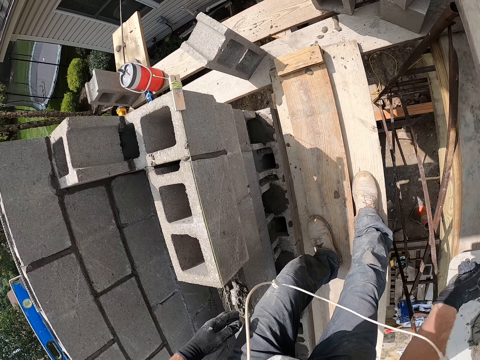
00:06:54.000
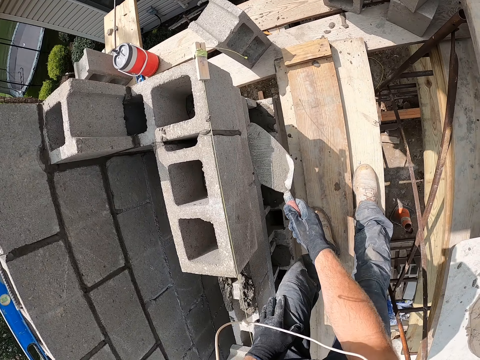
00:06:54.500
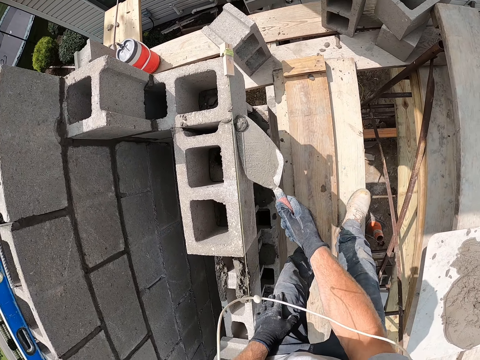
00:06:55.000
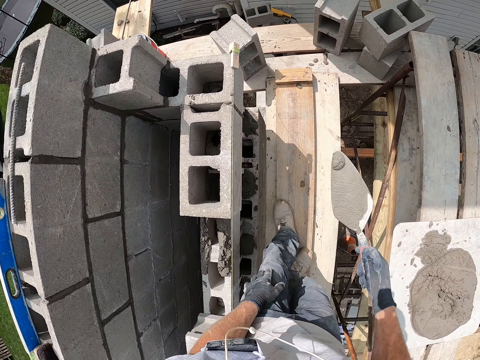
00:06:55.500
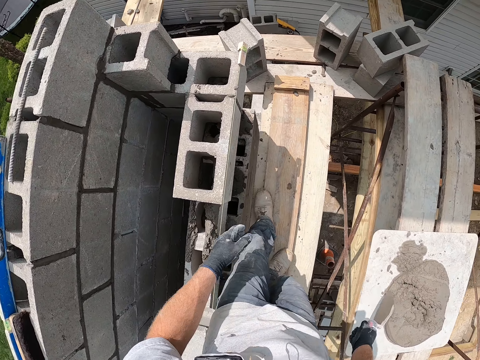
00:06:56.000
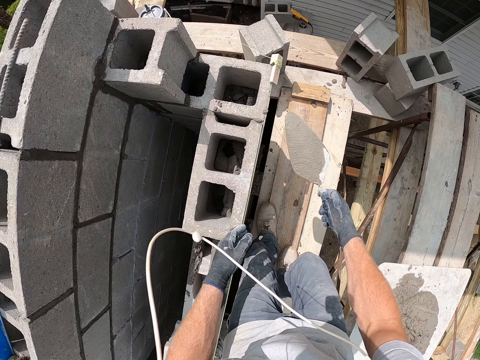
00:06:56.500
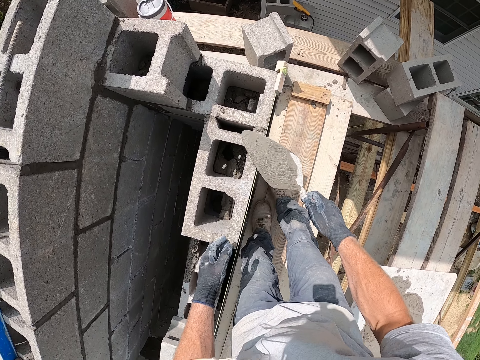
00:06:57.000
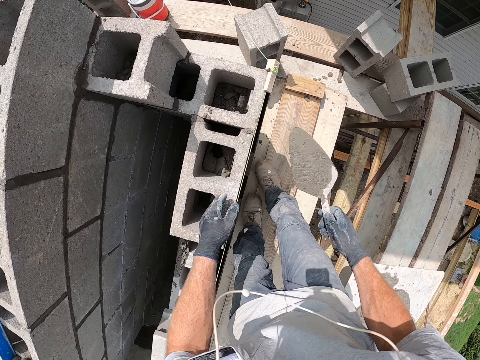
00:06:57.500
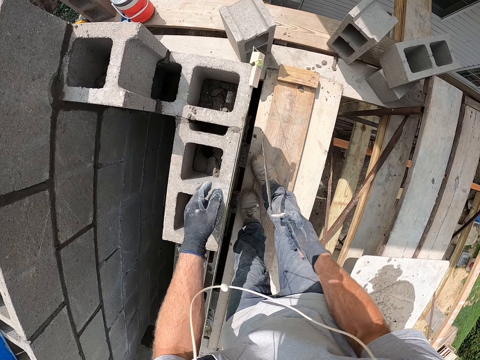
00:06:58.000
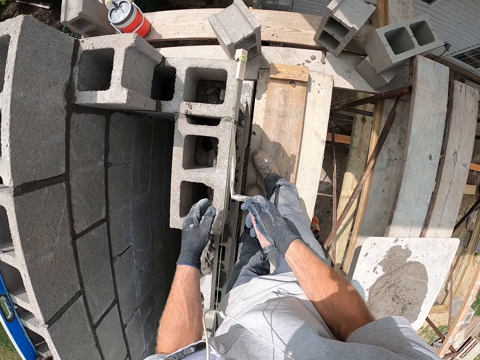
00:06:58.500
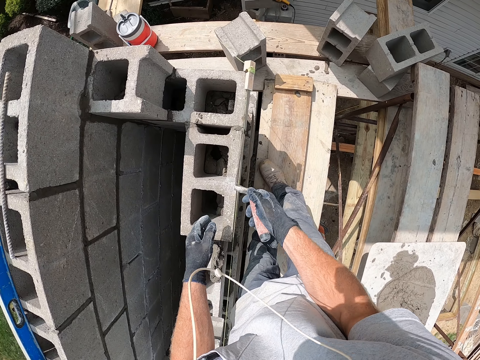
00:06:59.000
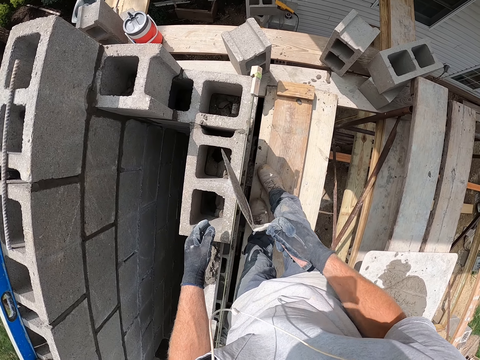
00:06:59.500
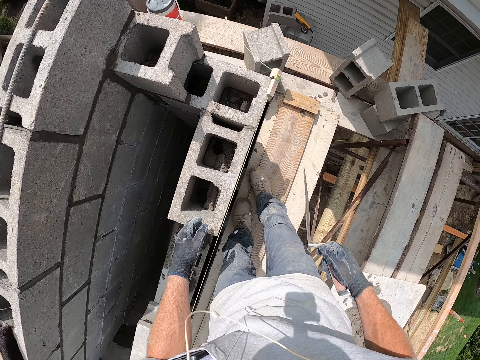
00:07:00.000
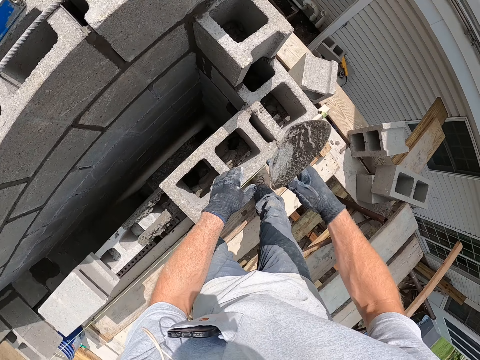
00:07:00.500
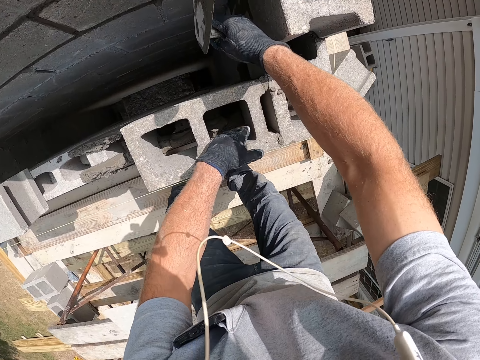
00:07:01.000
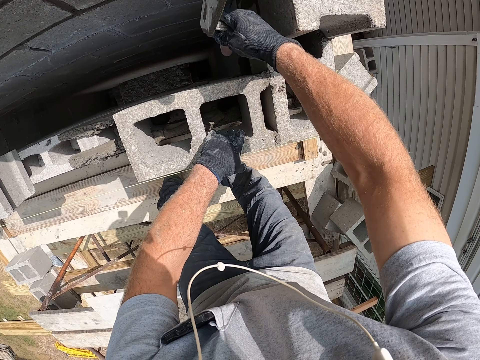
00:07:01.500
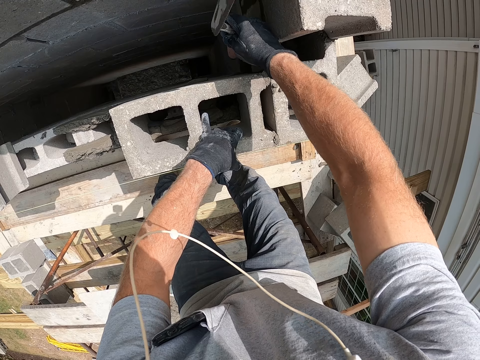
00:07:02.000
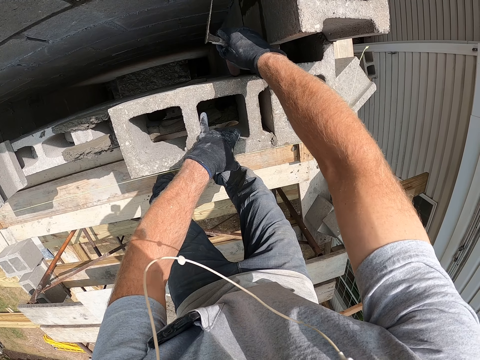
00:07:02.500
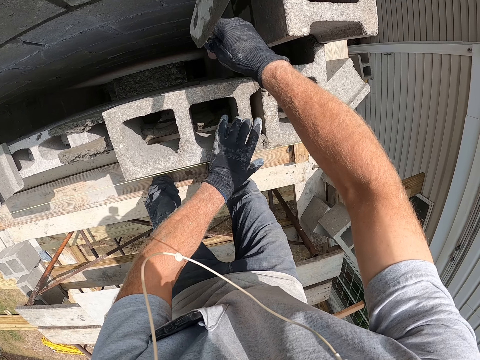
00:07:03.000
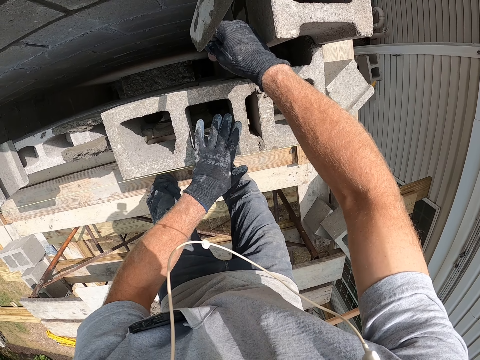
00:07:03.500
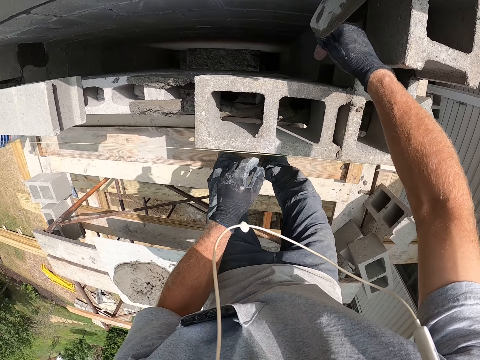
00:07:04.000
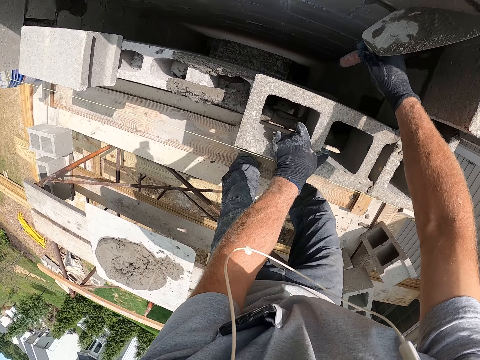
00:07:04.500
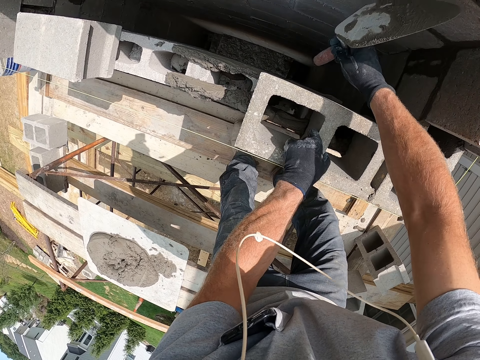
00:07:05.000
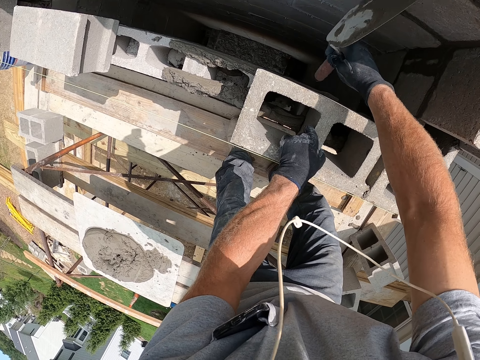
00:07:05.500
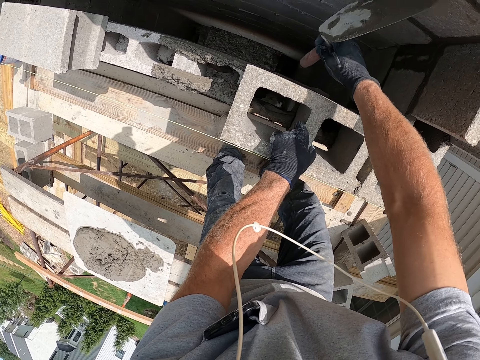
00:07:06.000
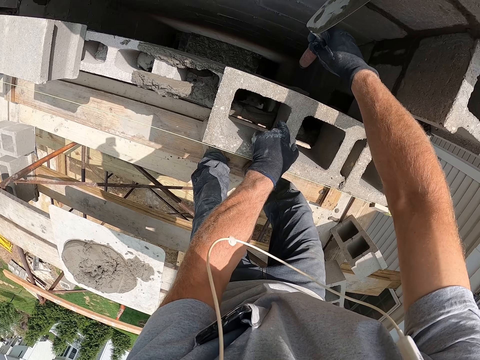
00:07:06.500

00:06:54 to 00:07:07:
The camera wearer holds the trowel. They scoop the cement mortar from the brick with the trowel. They drop the cement mortar on the board with the trowel. They spread the cement mortar on the brick with the trowel. They hold the trowel. They smoothen the concrete block. They hold the trowel. They hit the brick with the trowel.

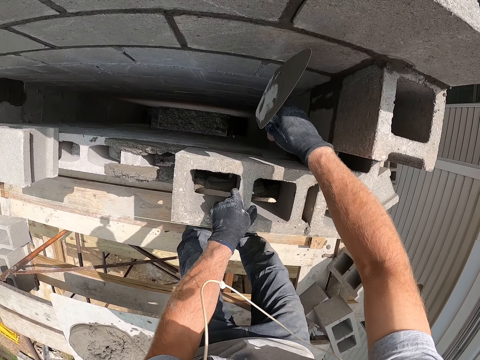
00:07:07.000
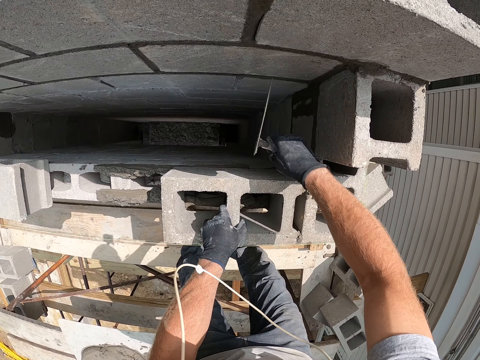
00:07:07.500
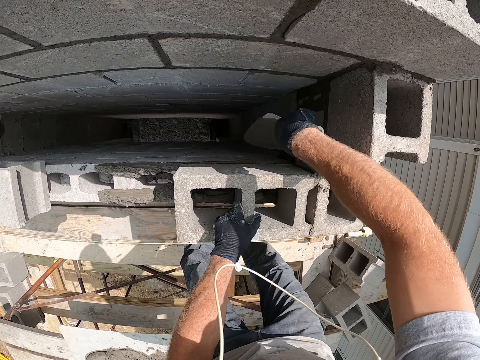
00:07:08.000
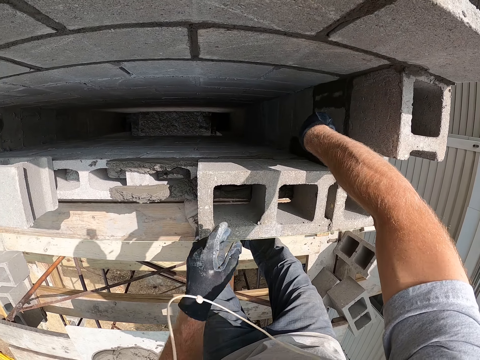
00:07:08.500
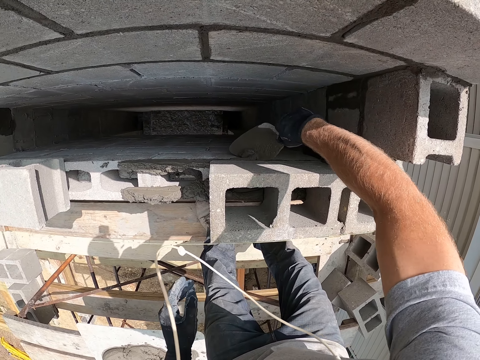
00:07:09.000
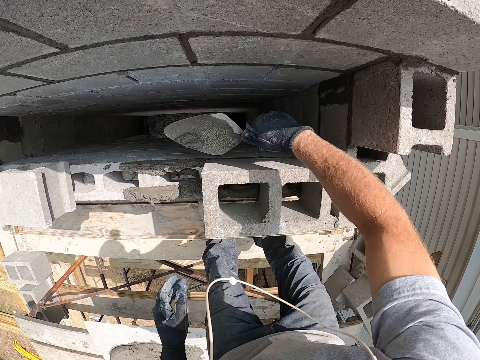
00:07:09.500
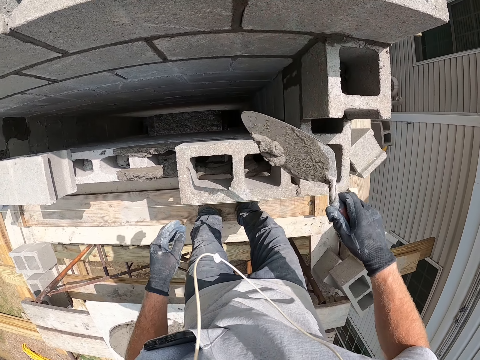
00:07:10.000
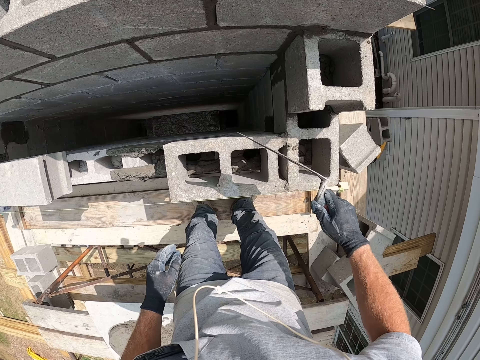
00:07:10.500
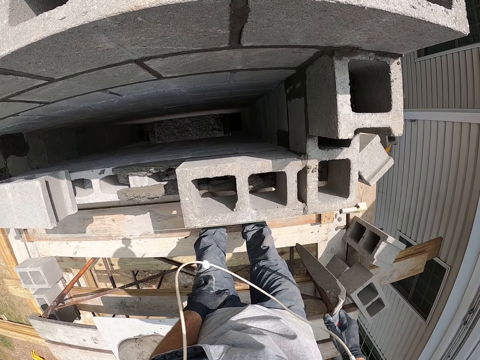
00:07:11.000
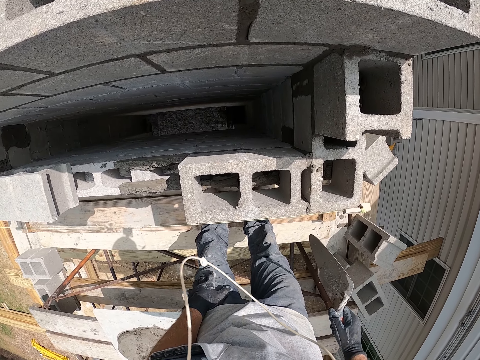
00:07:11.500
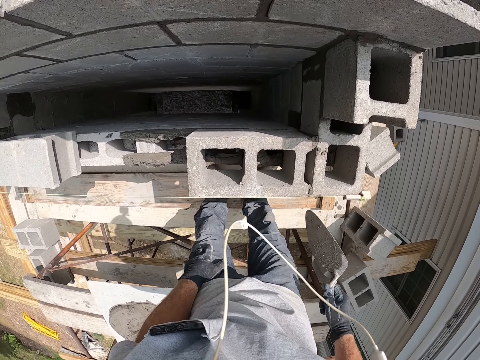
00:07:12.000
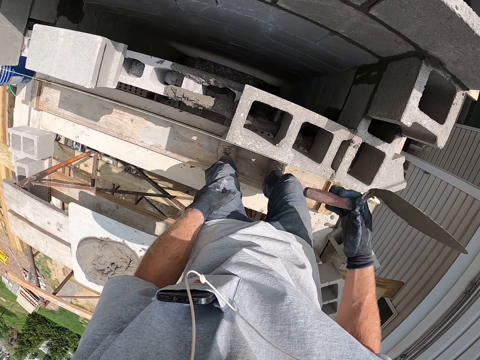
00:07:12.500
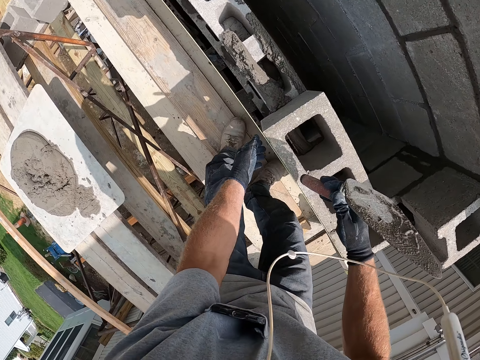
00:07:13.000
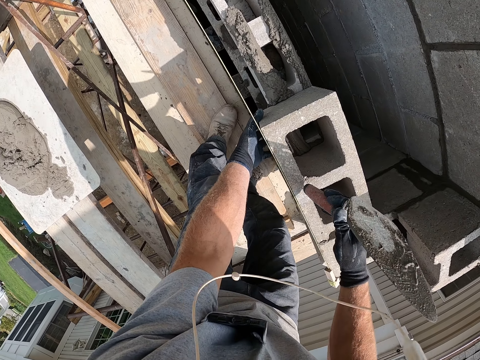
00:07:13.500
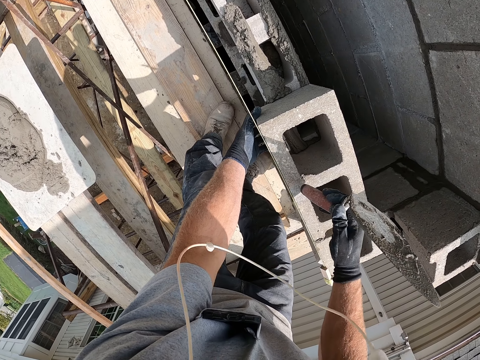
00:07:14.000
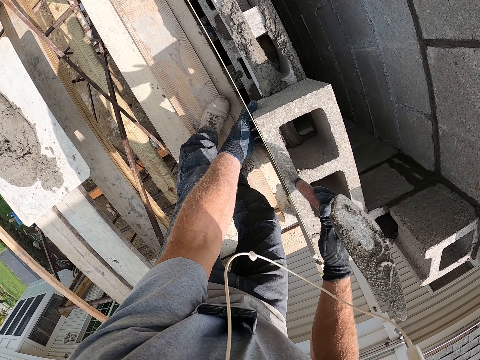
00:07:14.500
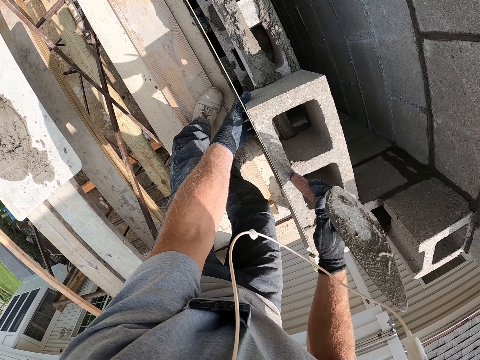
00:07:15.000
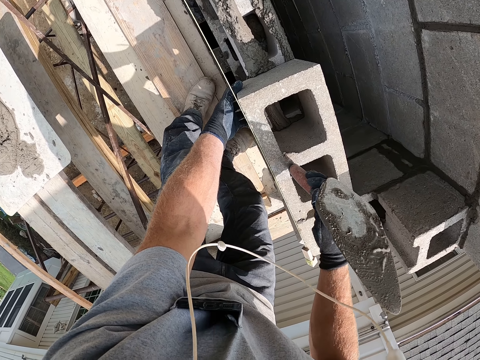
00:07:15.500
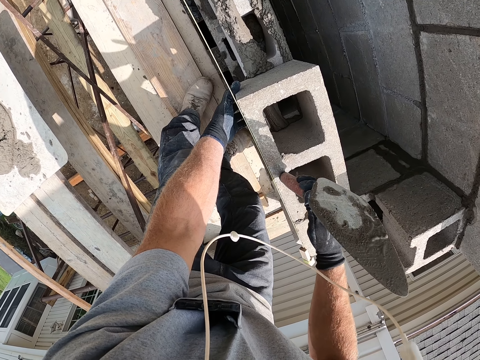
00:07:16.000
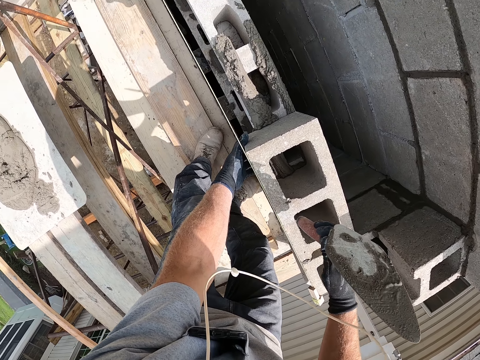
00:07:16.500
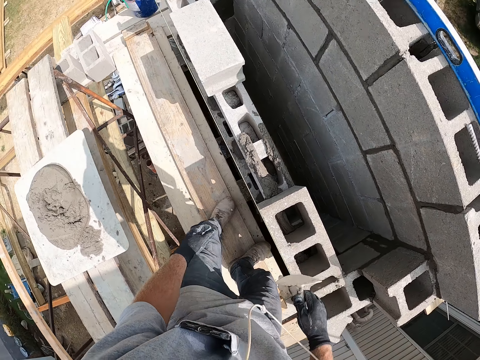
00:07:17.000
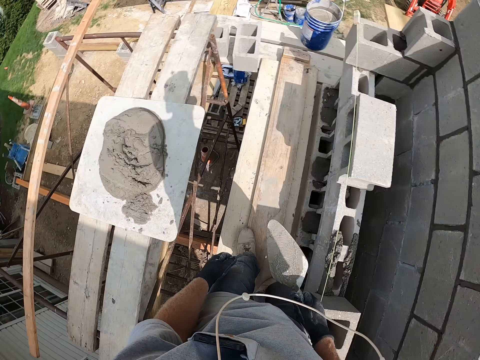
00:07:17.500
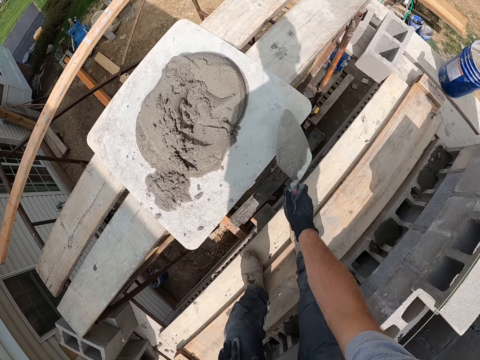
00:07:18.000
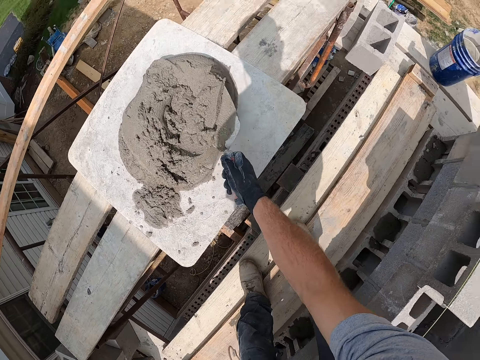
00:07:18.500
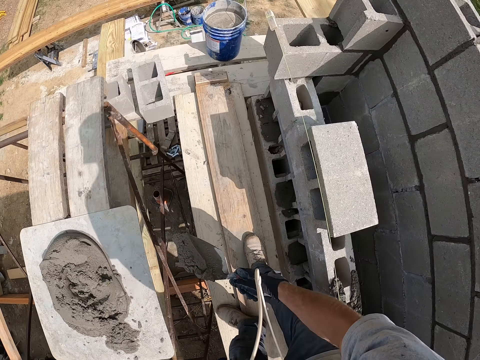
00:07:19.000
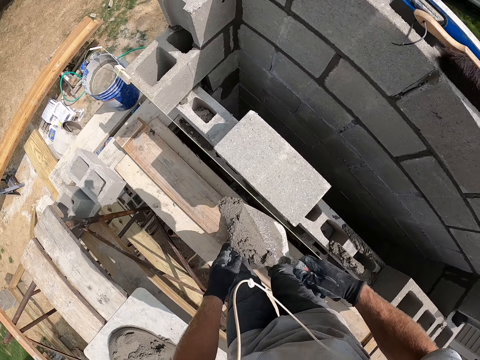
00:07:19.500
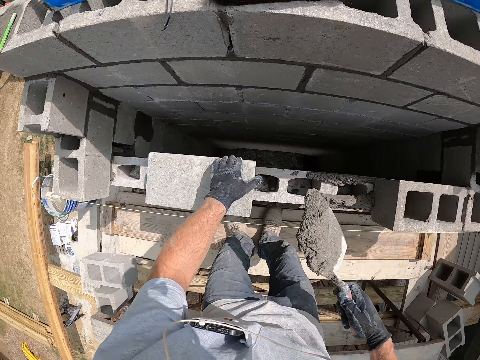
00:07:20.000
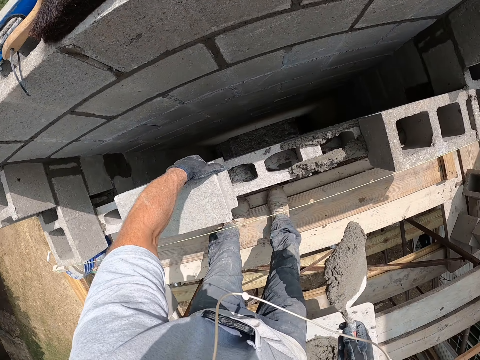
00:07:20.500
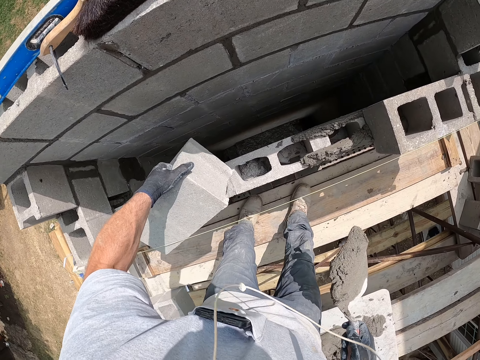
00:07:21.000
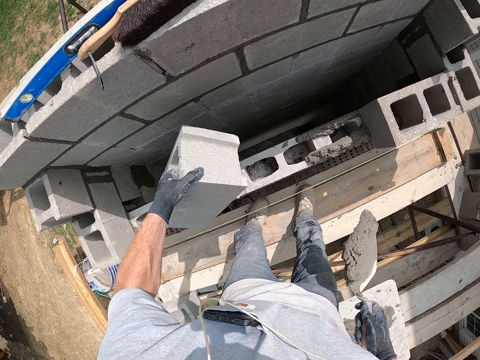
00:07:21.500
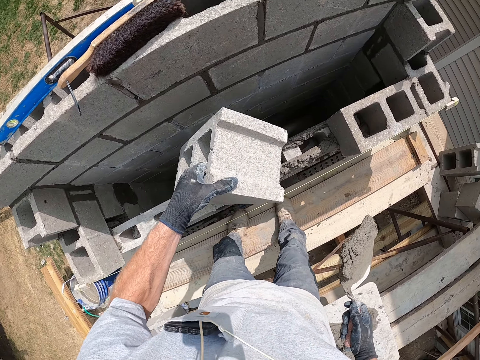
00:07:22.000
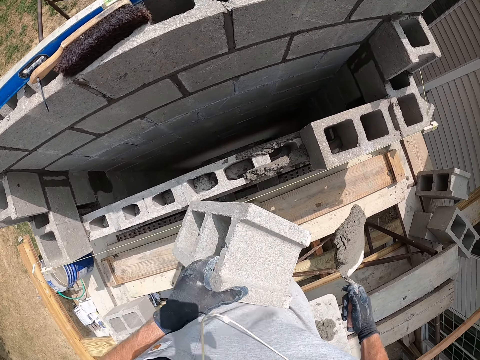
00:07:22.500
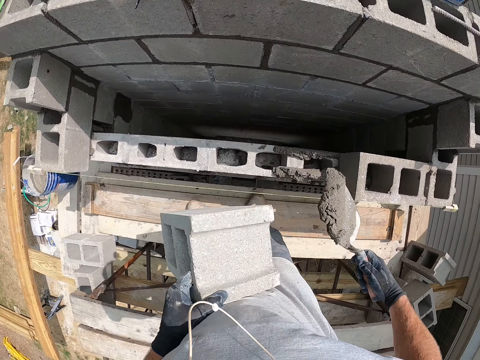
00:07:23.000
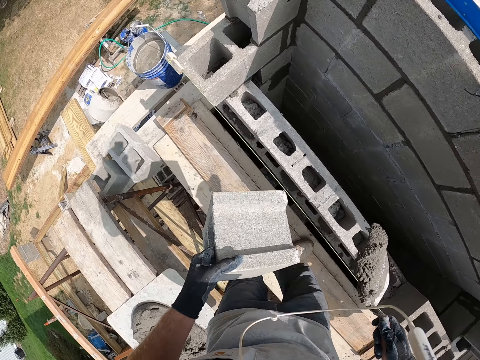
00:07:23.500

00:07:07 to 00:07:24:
The camera wearer scoops the cement mortar from the brick with the trowel. They hold the trowel. They drop the cement mortar in the brick. They hold the trowel. They hit the brick with the trowel. They scoop the cement mortar with the trowel. They walk beside the concrete wall. They hold the trowel. They lift the brick or concrete block. They hold the concrete block.
